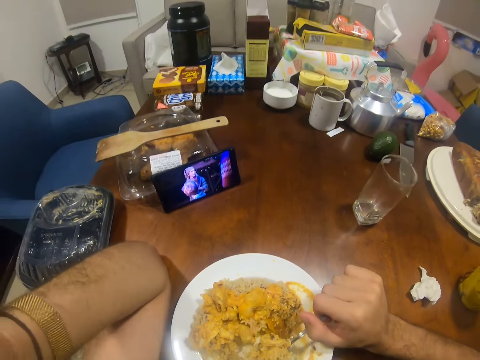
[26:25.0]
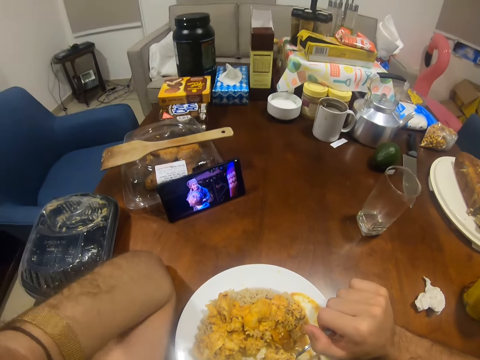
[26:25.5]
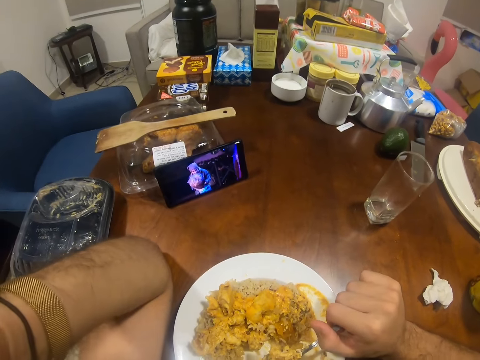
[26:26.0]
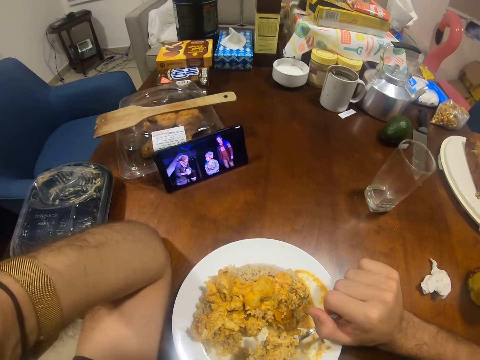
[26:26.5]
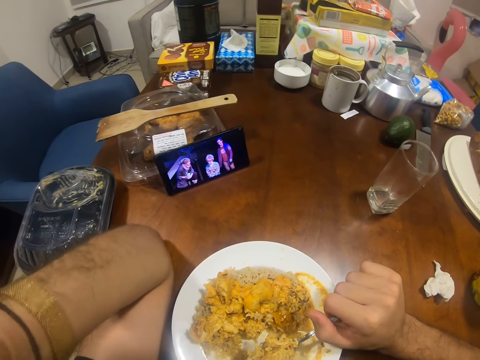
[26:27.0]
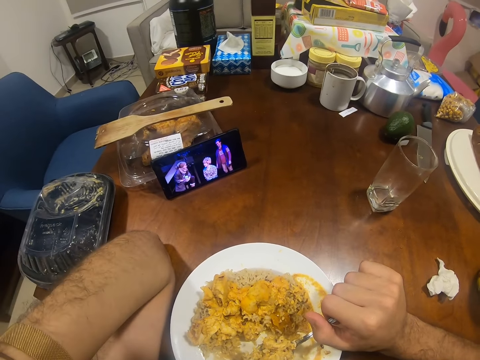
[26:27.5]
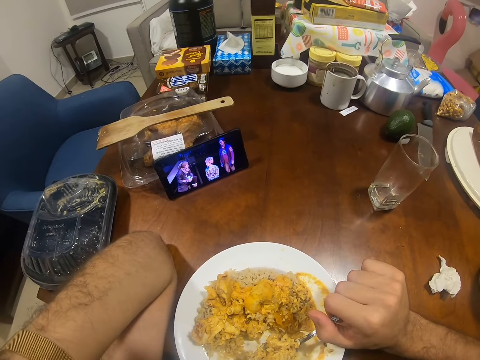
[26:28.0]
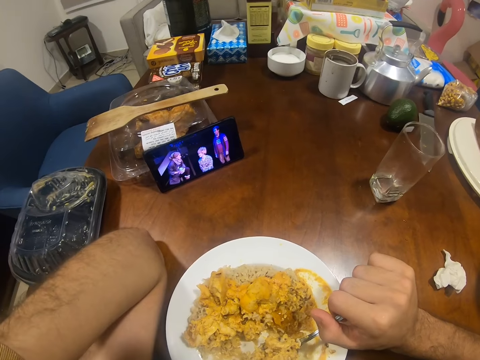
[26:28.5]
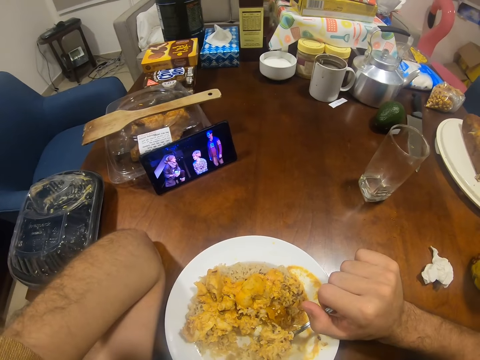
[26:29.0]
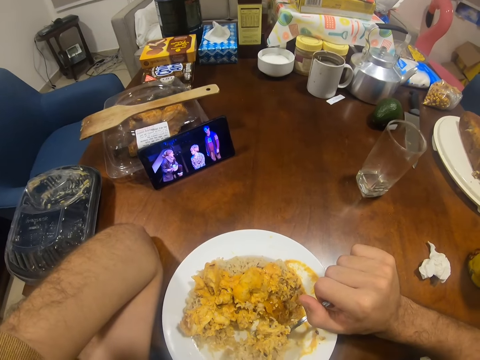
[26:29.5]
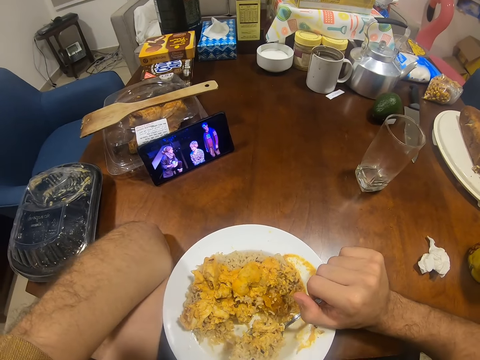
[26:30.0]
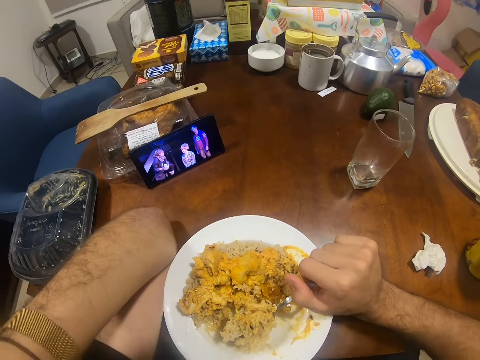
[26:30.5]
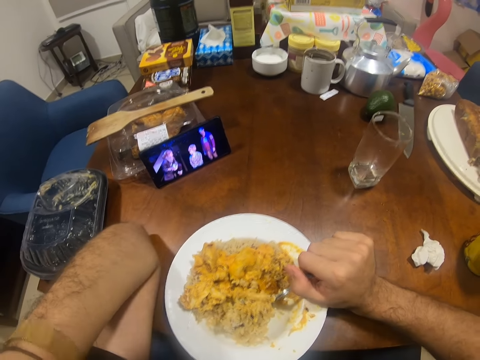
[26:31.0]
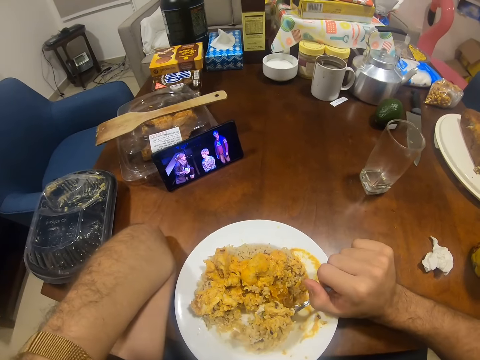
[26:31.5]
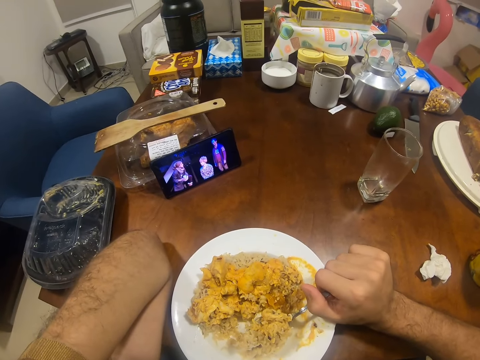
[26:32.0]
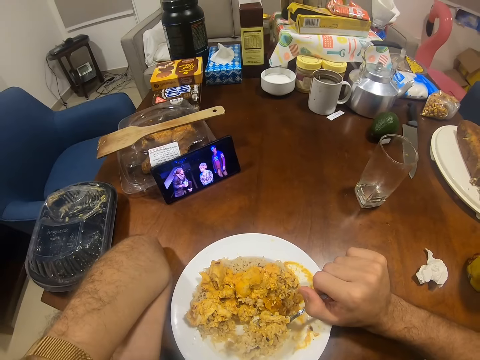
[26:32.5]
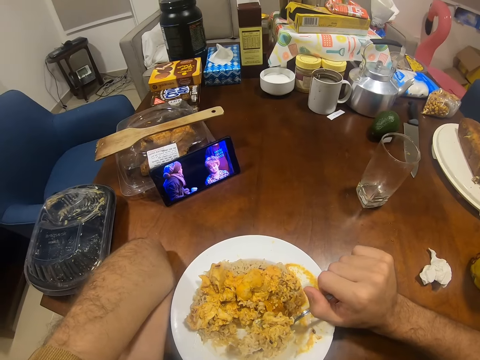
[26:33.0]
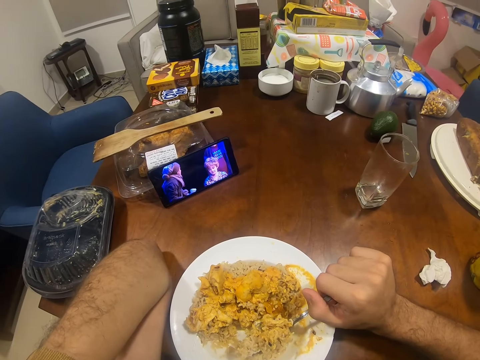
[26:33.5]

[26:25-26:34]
The camera wearer watches the video in the phone.
